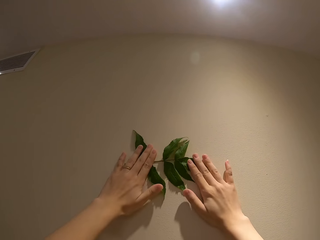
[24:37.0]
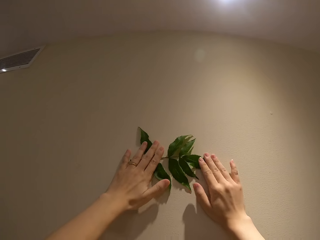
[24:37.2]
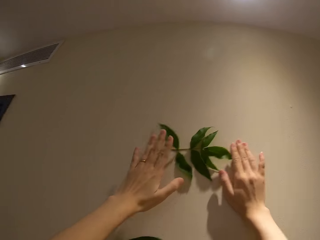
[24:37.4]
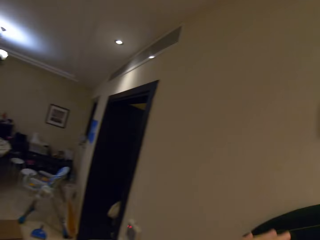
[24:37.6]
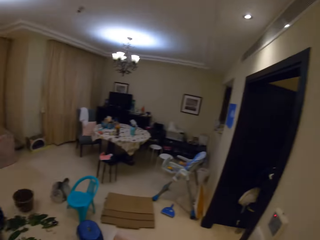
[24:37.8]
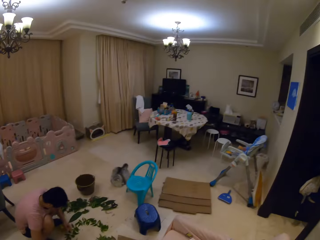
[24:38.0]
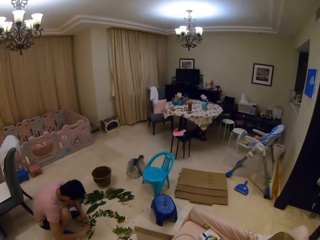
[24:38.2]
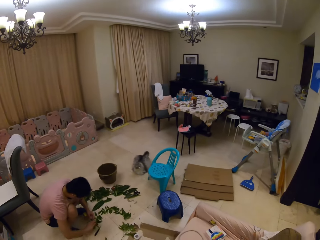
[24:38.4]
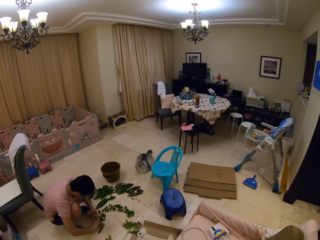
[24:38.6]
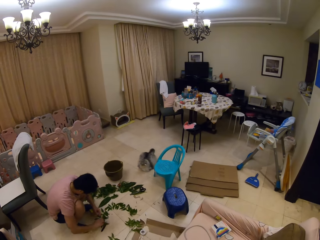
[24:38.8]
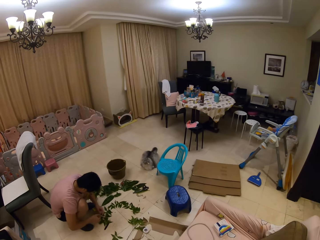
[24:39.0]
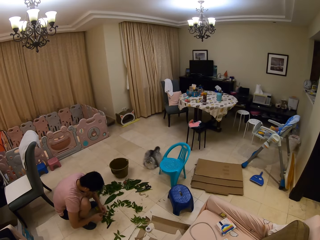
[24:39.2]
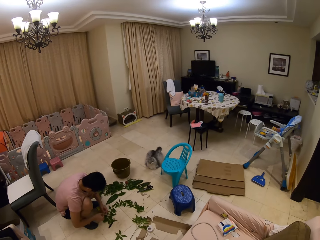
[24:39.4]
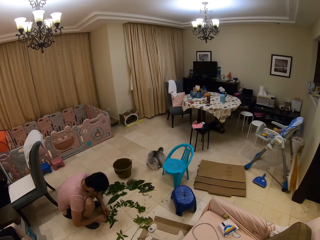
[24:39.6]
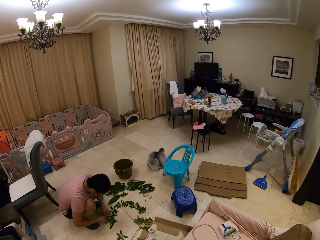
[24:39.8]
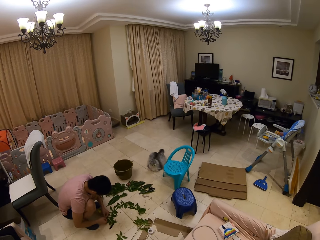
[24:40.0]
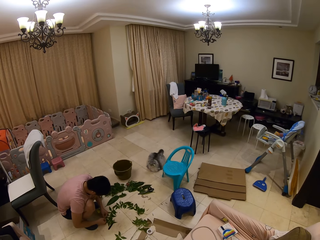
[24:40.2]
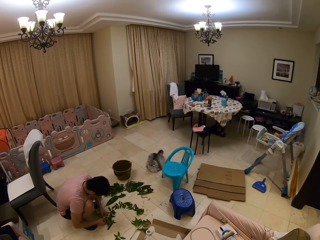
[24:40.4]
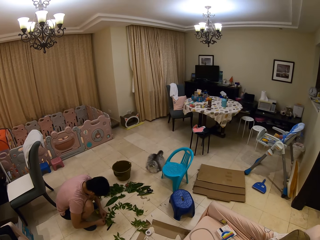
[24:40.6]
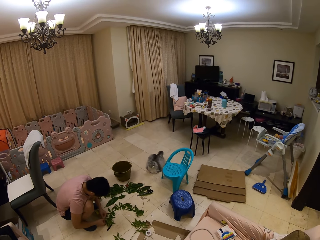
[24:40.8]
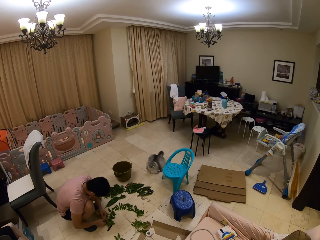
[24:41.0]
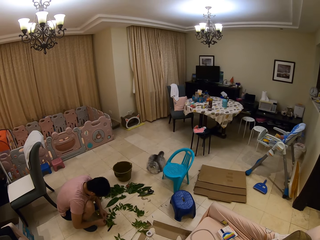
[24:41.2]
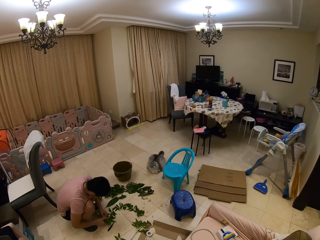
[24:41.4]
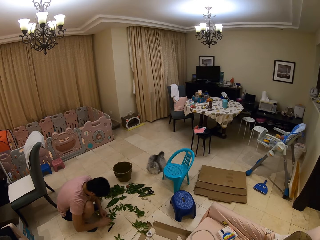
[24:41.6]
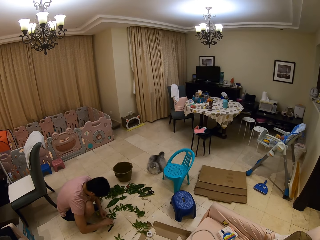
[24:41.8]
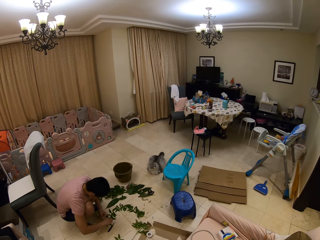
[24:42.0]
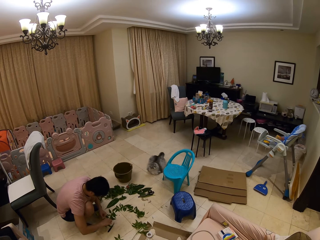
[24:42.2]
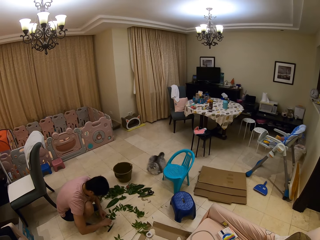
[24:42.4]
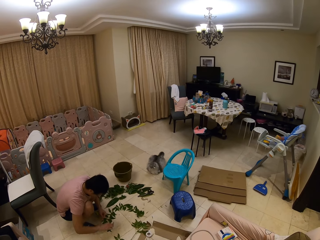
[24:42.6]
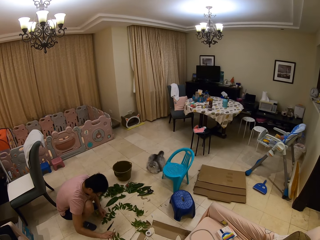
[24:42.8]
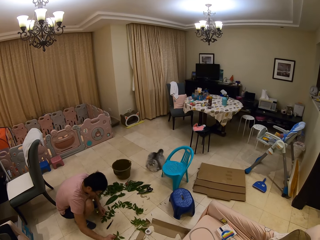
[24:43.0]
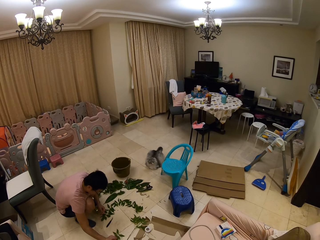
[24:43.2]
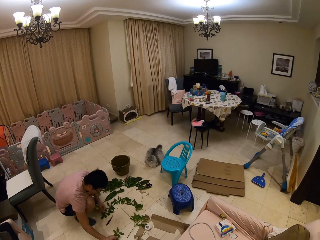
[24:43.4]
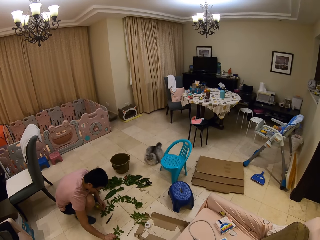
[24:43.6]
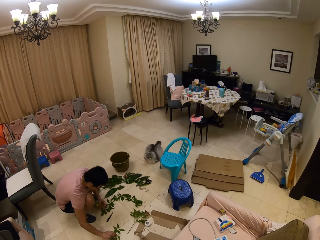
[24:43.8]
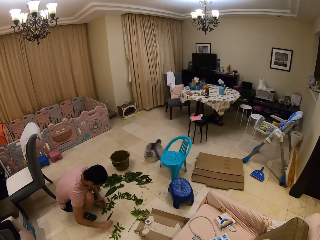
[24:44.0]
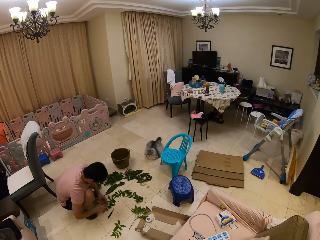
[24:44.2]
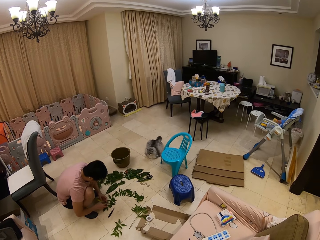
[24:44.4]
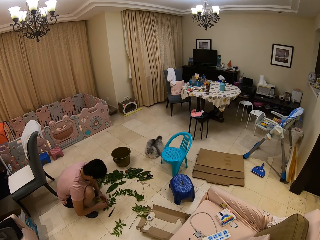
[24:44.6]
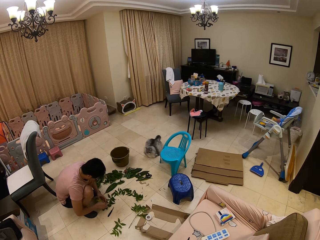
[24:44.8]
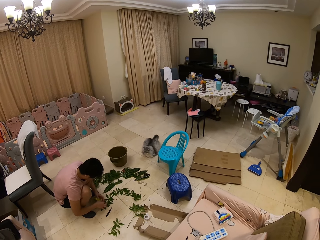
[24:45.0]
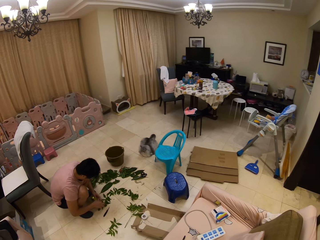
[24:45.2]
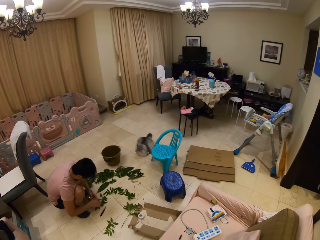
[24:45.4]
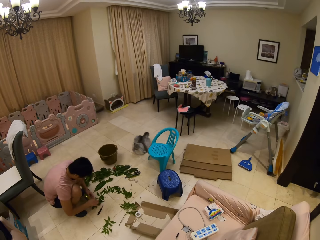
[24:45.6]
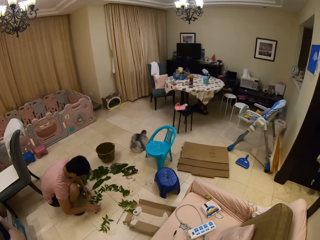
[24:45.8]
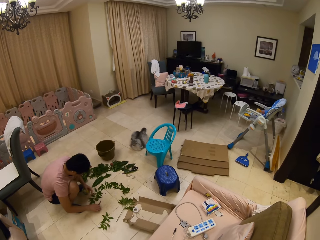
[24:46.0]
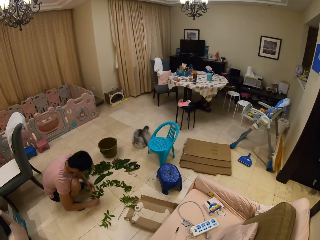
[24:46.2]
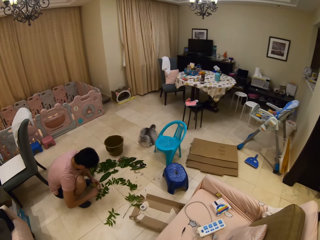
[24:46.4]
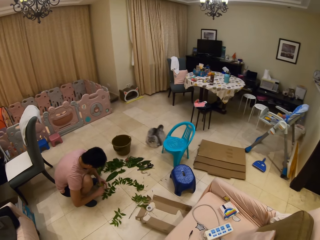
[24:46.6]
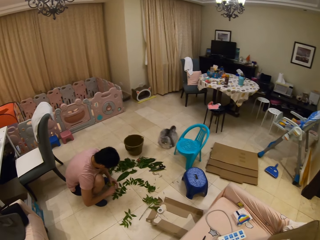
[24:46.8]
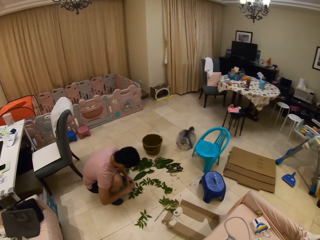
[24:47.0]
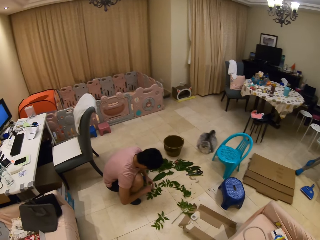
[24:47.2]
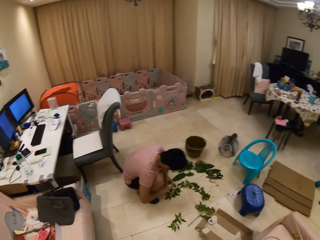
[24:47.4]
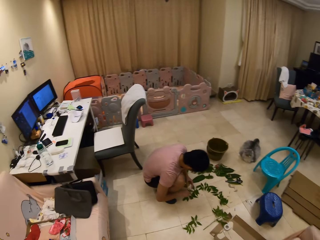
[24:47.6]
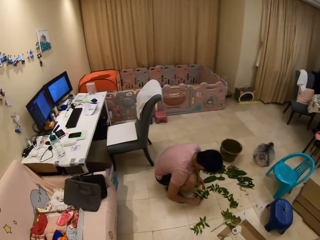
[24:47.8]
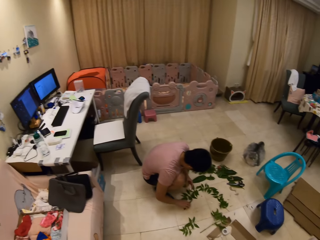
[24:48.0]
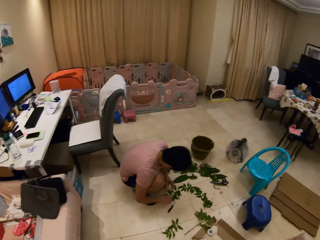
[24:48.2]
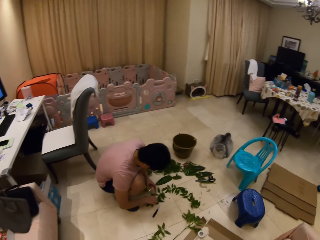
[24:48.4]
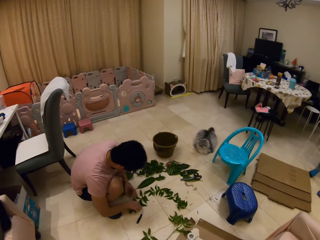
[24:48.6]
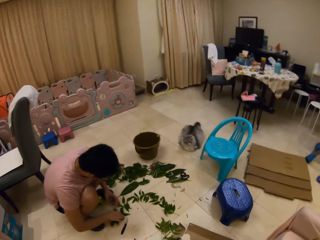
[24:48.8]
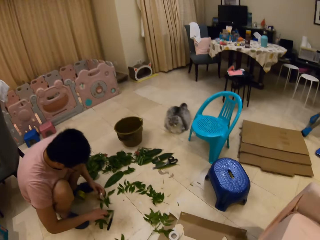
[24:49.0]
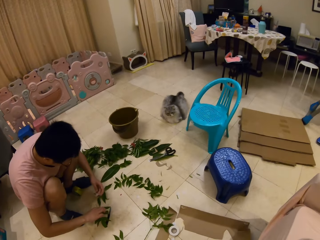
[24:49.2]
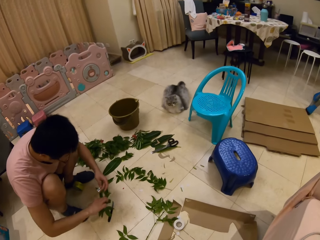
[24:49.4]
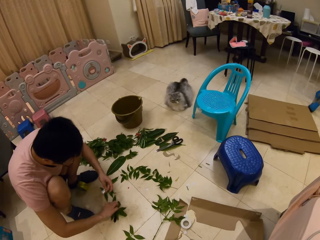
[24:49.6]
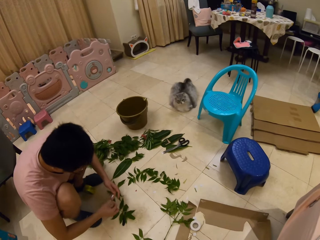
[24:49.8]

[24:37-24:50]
The camera wearer looks at a person and speaks to the person. The person squats down, moves in the room, and speaks to the camera wearer. The camera wearer looks around.

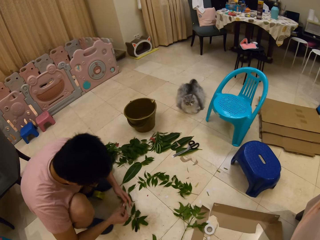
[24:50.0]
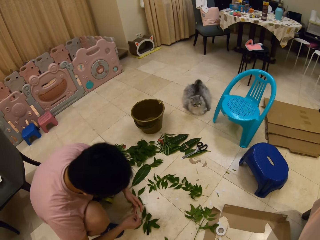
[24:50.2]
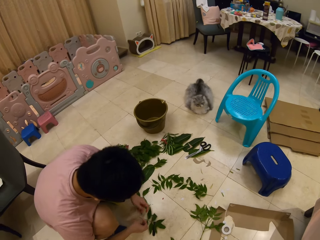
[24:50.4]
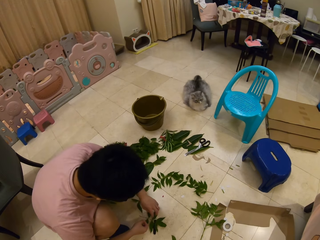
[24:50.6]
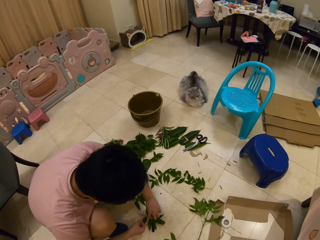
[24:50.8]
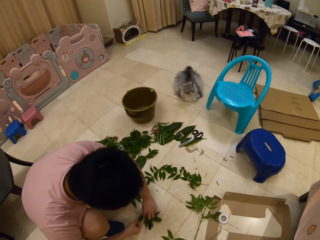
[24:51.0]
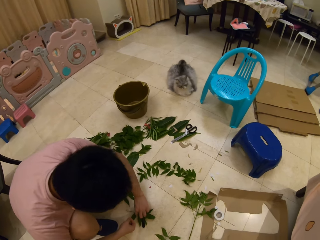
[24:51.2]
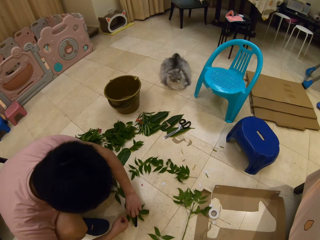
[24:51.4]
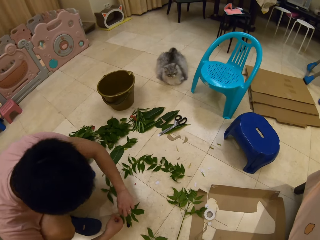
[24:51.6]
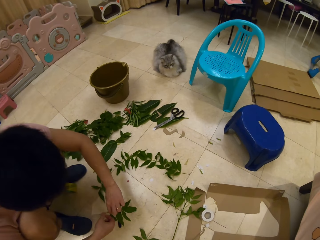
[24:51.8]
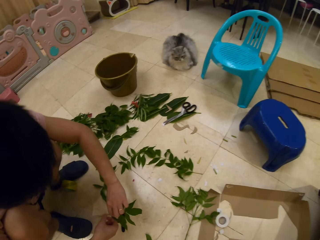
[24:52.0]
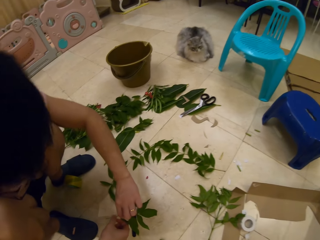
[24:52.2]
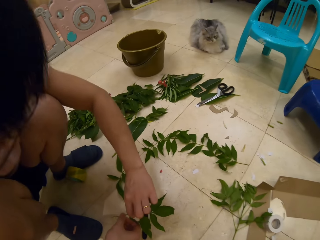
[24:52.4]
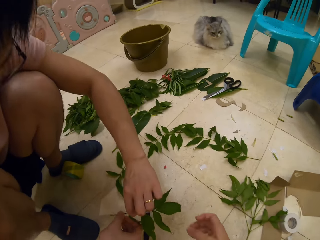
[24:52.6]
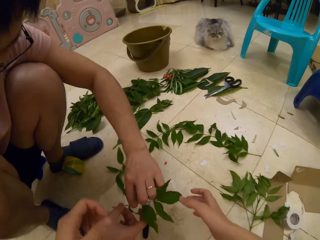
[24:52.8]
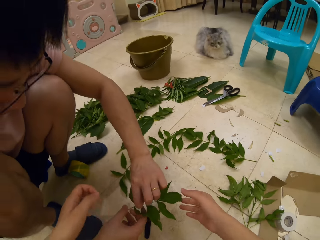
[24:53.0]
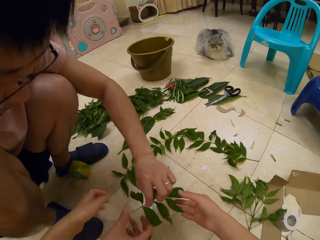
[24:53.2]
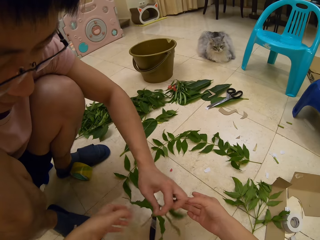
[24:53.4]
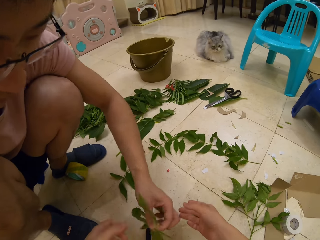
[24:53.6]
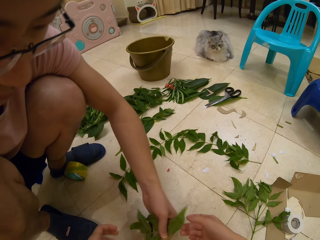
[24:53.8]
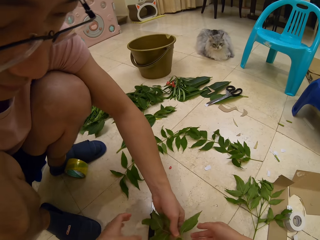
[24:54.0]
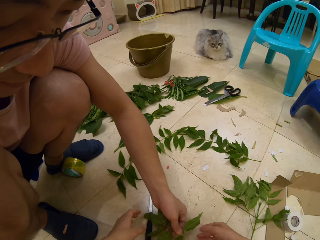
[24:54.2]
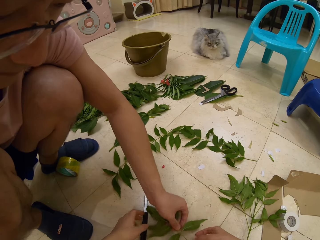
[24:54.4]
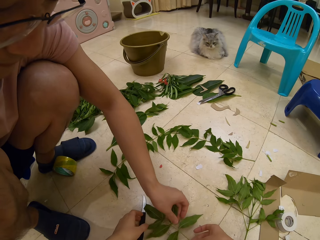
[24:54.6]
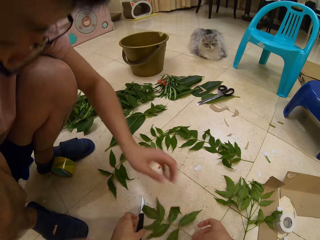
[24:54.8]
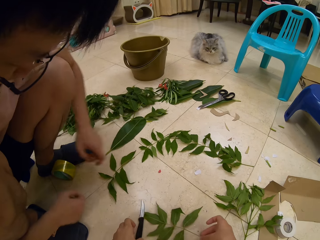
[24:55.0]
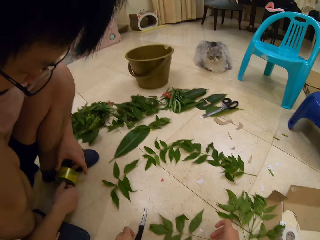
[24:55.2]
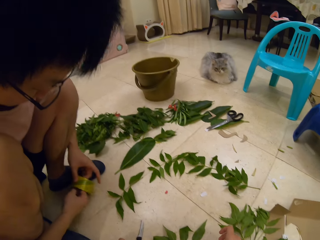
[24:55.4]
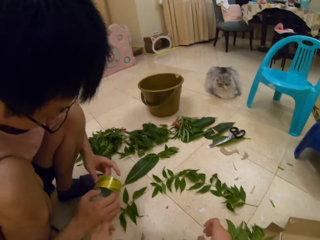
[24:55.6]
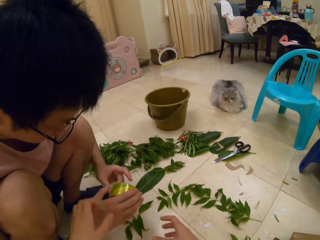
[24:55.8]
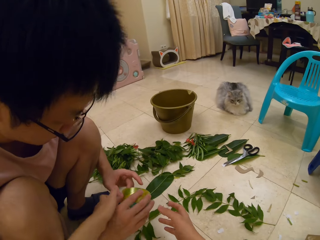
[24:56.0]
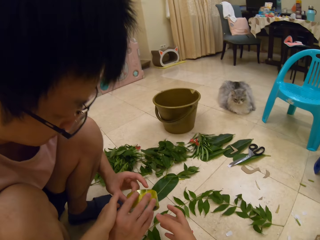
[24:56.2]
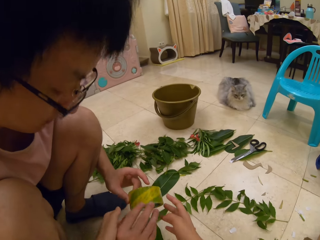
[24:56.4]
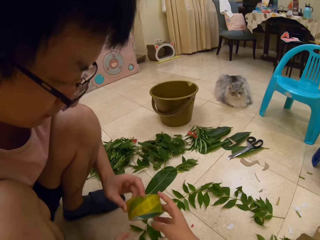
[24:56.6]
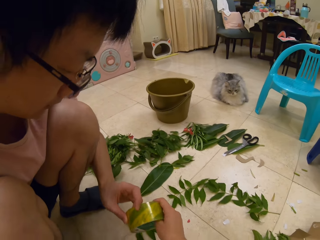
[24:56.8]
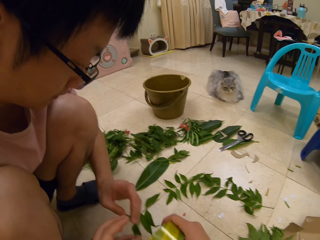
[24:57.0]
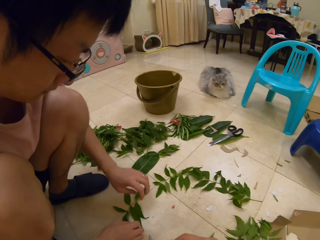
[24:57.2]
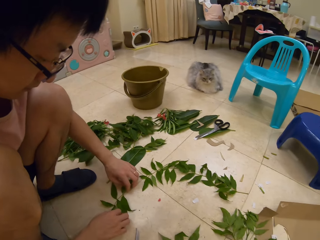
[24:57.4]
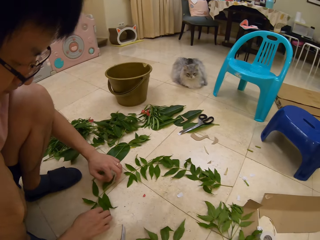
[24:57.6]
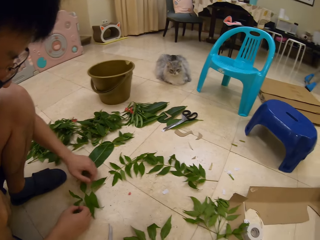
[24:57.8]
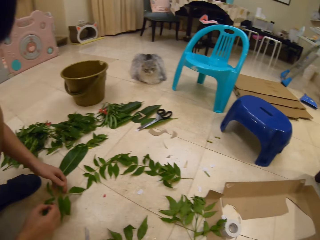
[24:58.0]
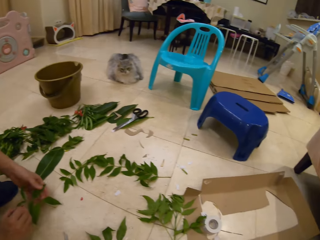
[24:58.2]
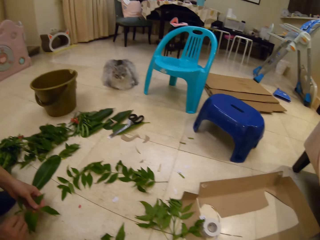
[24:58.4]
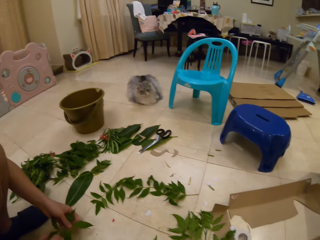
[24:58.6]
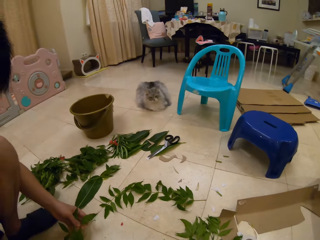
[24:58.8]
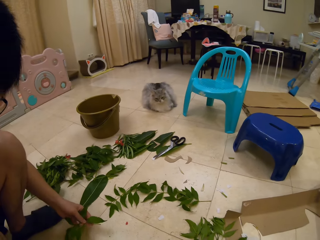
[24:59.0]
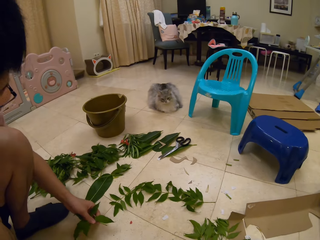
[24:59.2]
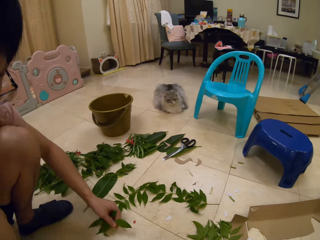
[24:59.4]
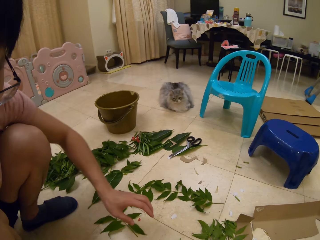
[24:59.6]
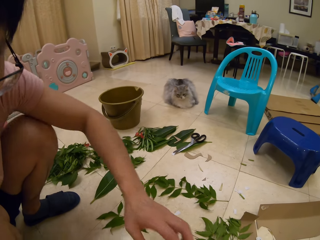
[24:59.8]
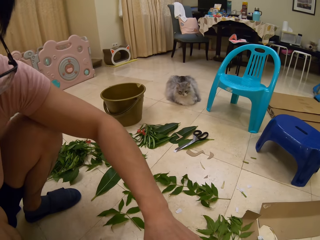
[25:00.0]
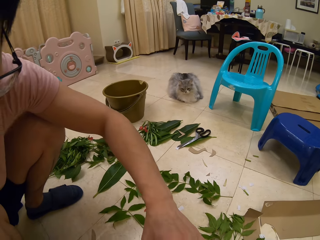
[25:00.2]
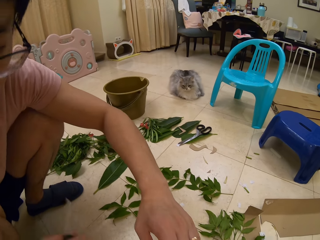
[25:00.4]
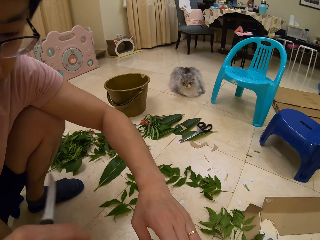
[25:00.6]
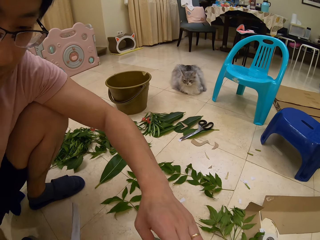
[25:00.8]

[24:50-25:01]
A person speaks to the camera wearer. The person picks up scissors on the floor, picks up a roll of sellotape on the floor, puts the scissors on the floor, cuts a piece of sellotape, gives a piece of the leaf or plant to the camera wearer, places the tape on the stem of the leaf, and picks up a piece of the leaf on the floor. The camera wearer holds the plant and speaks to the person. The person picks up a piece of the leaf from the floor. The camera wearer takes the roll of tape from the person and speaks to the person. The person puts down the piece of the leaf on the floor. The camera wearer looks at the plant in the person's hand. The person speaks to the camera wearer.
